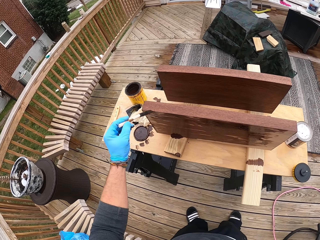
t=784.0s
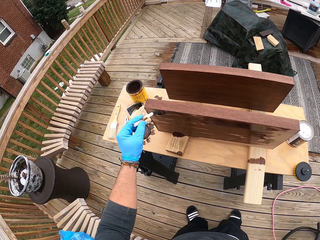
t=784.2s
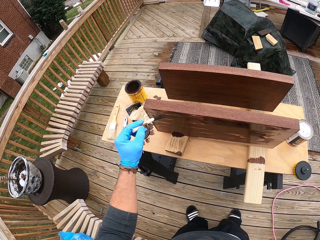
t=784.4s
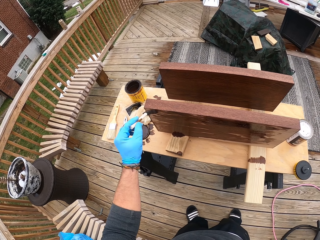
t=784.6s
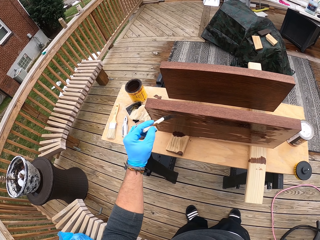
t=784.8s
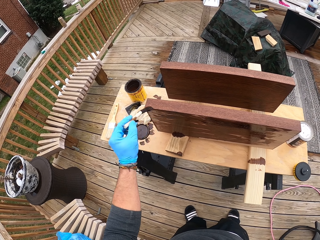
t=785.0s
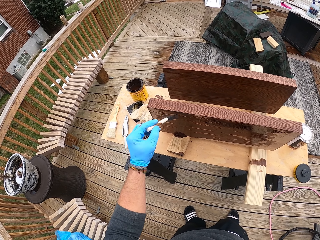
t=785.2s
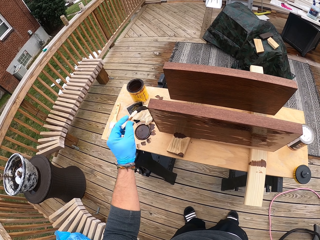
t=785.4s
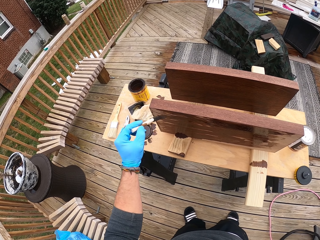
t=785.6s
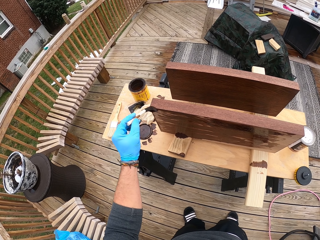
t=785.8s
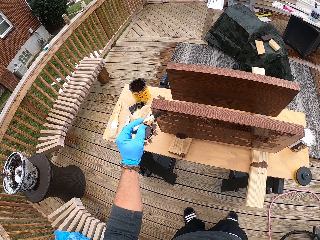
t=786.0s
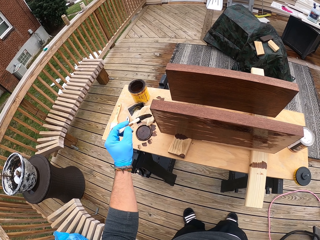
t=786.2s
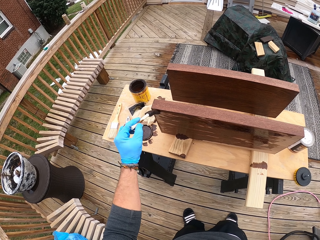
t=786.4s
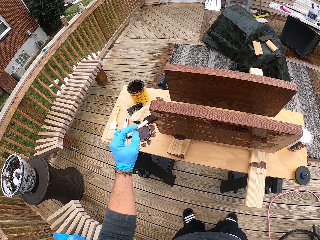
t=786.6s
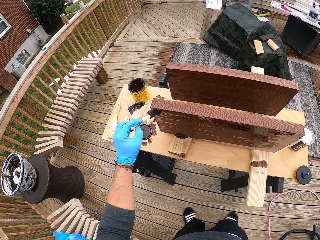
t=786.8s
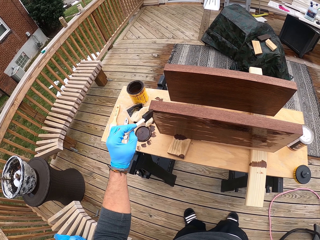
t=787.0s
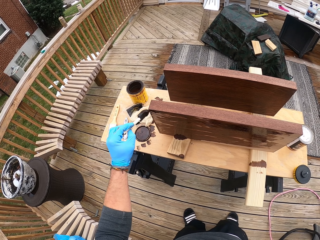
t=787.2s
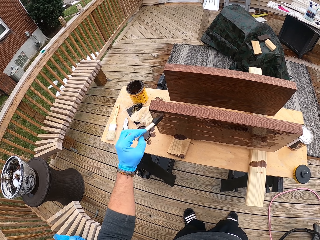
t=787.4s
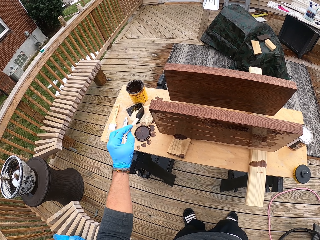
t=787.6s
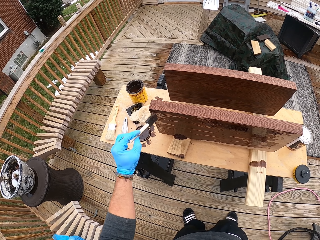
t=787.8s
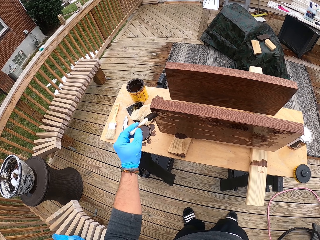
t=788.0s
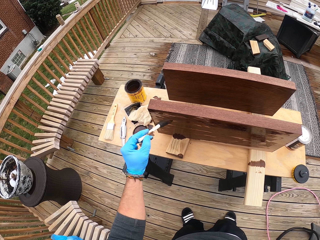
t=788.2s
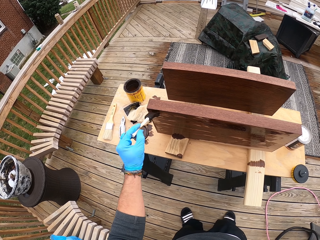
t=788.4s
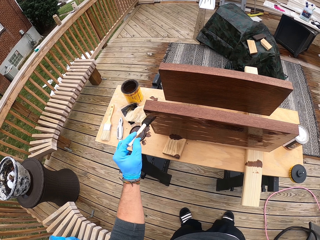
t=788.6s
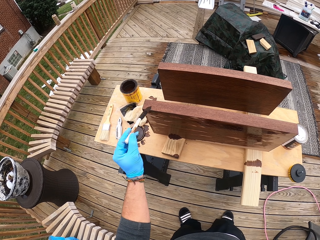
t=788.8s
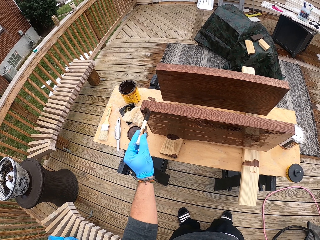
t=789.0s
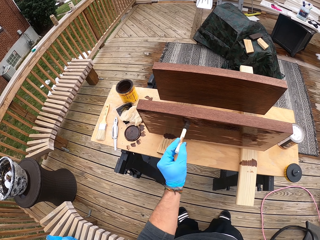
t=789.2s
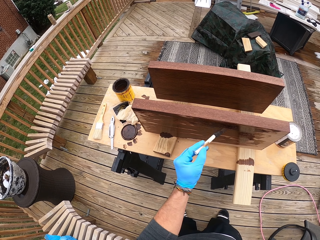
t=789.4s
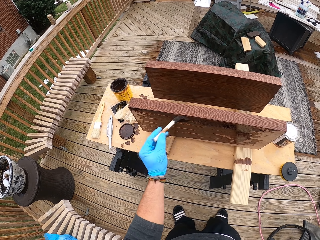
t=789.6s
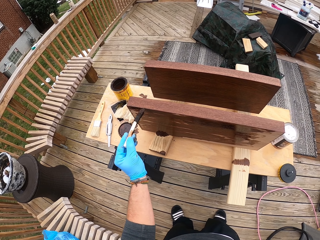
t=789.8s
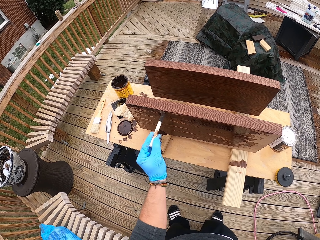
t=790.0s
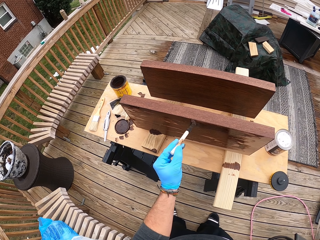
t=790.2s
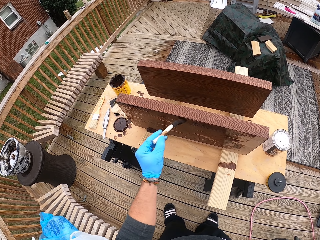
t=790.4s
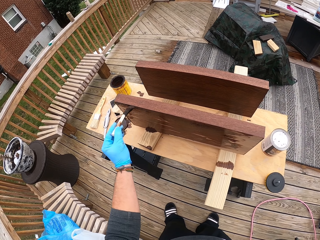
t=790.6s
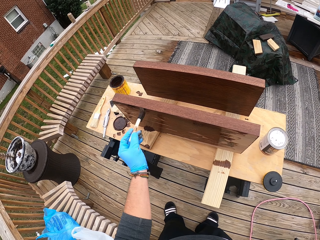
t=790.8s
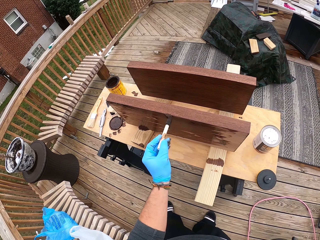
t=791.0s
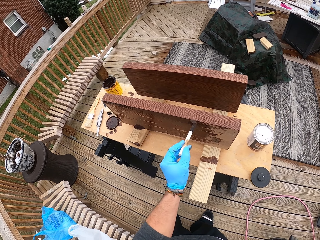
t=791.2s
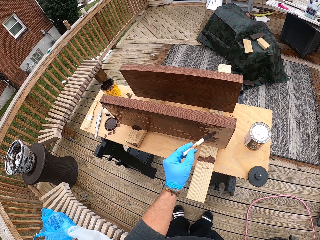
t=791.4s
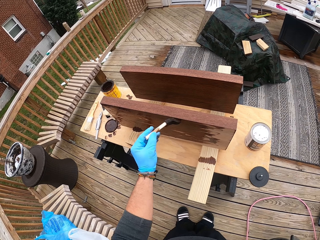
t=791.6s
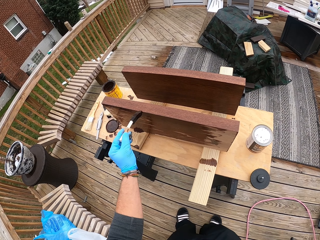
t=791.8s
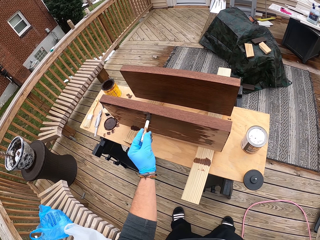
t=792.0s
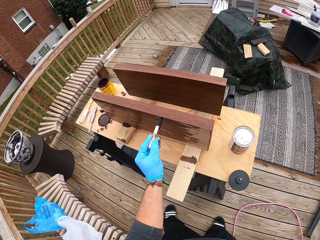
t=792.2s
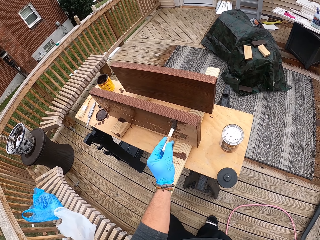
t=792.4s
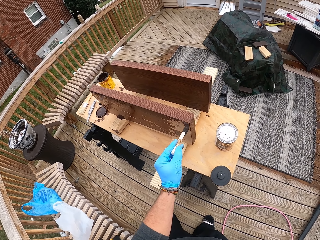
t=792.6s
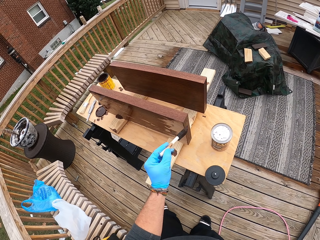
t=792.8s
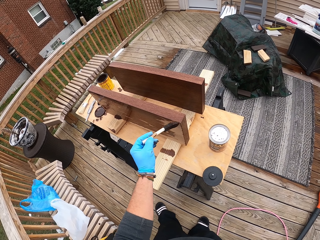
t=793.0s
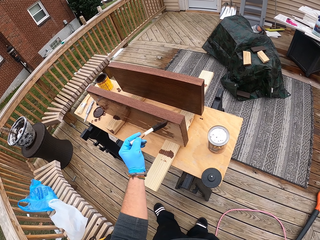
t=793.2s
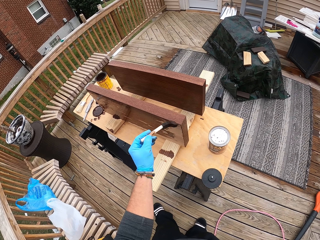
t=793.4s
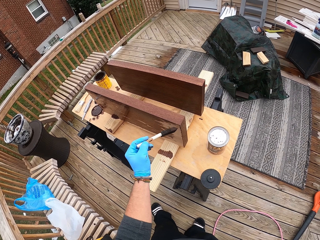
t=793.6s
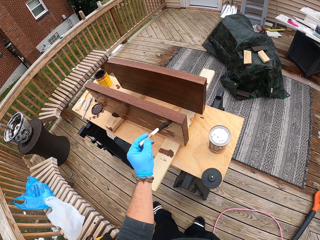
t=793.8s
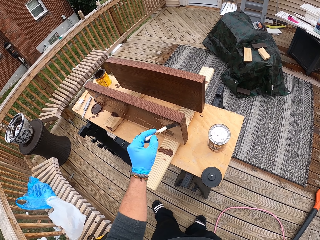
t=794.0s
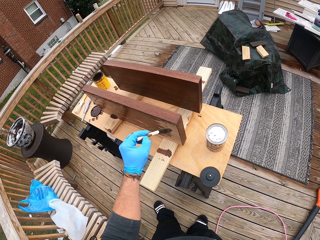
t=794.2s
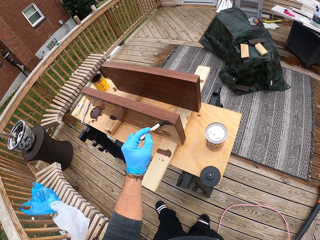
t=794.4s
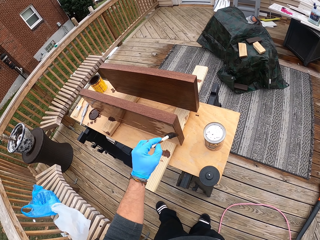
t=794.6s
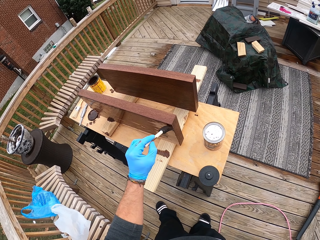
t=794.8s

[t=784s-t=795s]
The camera wearer paints wood with a paintbrush. They paint the wood with the paintbrush again.

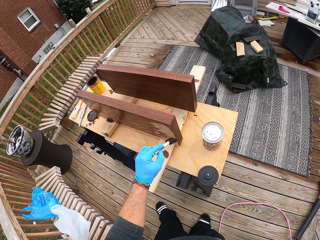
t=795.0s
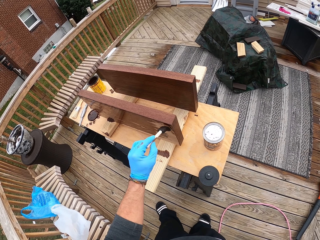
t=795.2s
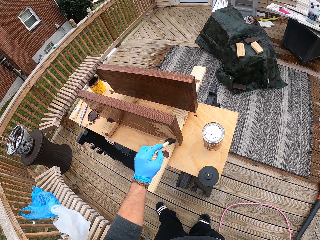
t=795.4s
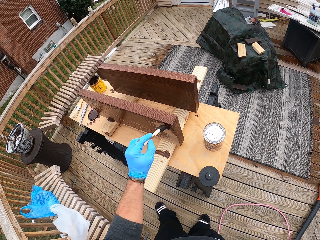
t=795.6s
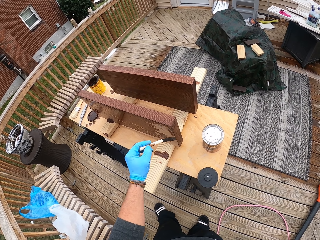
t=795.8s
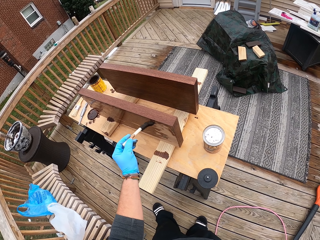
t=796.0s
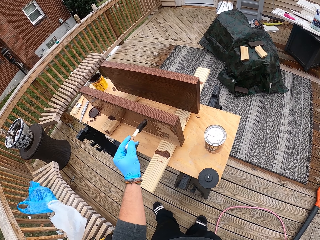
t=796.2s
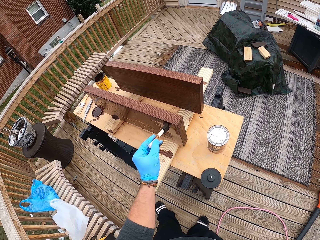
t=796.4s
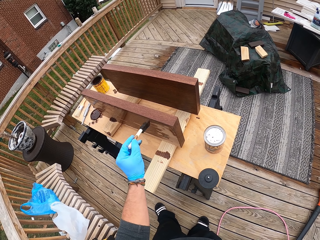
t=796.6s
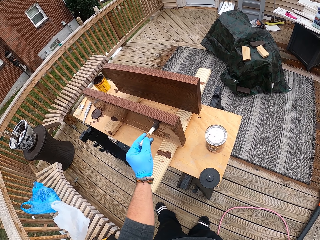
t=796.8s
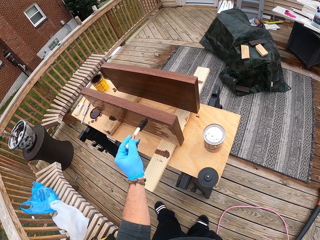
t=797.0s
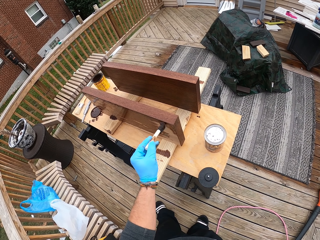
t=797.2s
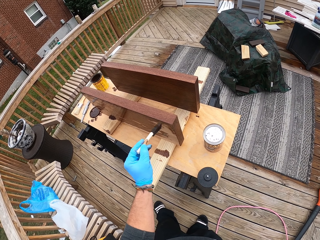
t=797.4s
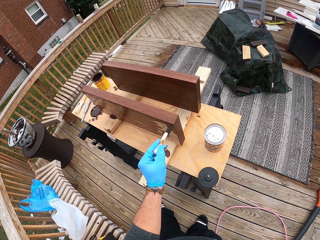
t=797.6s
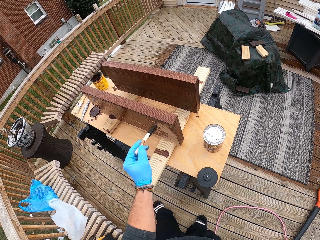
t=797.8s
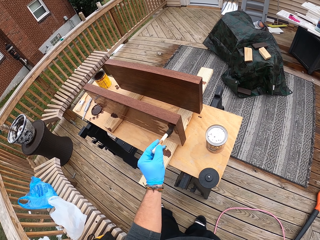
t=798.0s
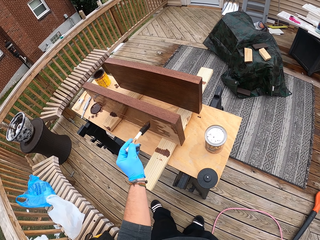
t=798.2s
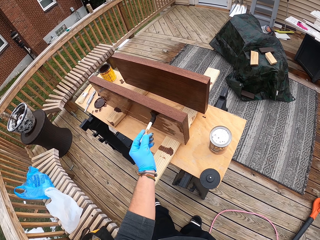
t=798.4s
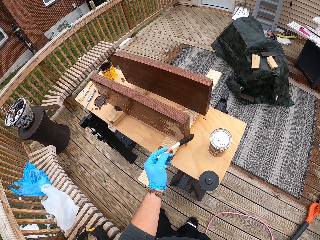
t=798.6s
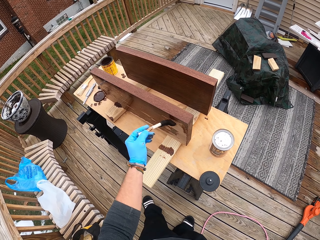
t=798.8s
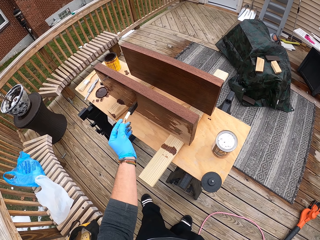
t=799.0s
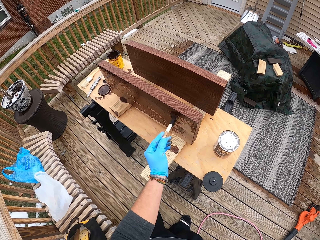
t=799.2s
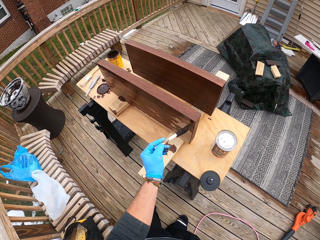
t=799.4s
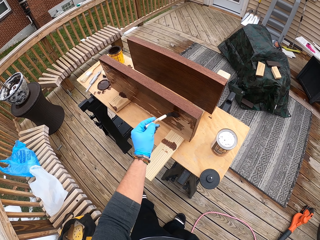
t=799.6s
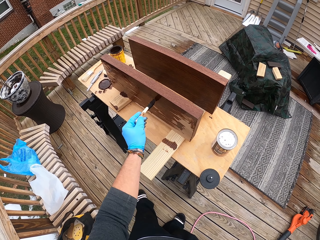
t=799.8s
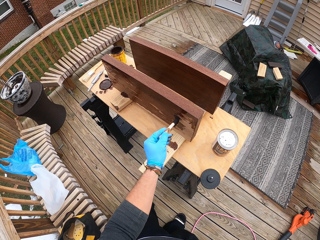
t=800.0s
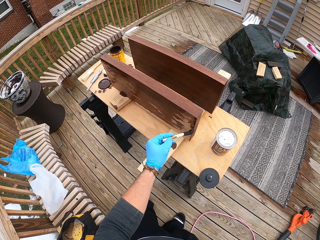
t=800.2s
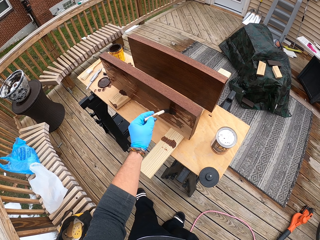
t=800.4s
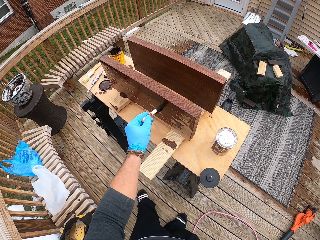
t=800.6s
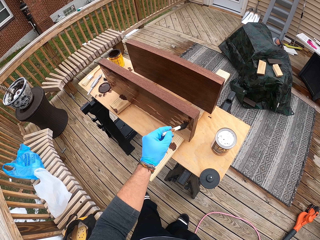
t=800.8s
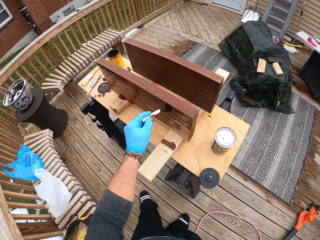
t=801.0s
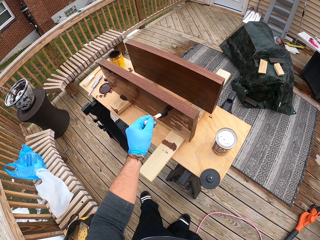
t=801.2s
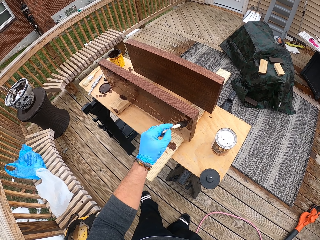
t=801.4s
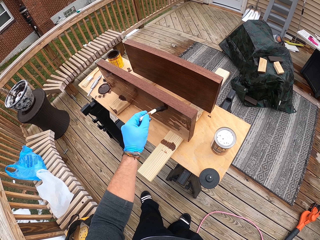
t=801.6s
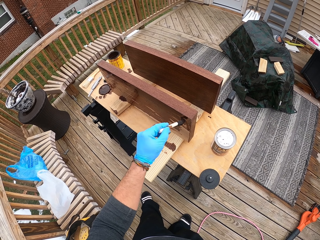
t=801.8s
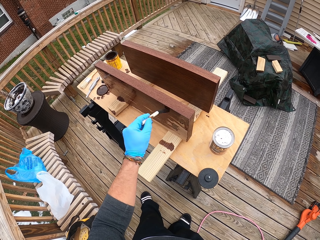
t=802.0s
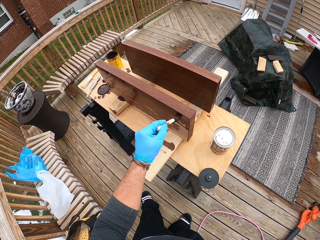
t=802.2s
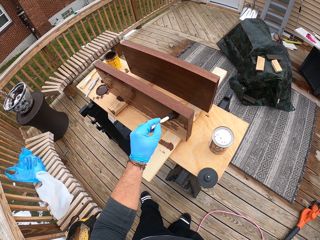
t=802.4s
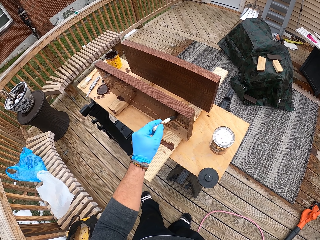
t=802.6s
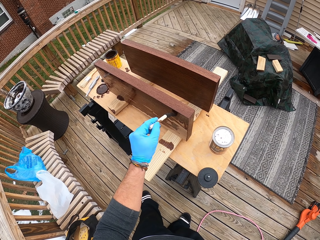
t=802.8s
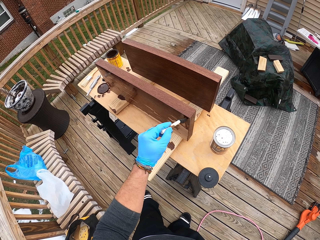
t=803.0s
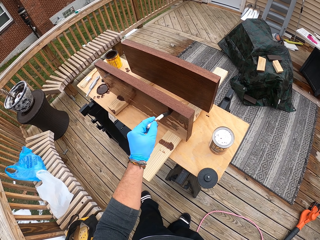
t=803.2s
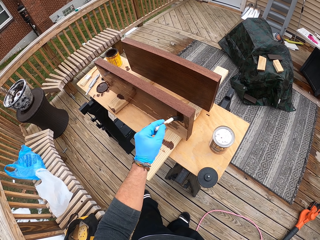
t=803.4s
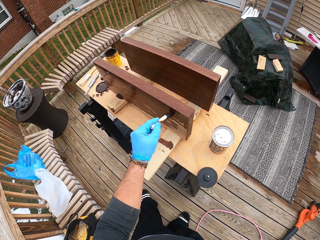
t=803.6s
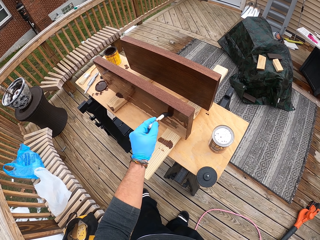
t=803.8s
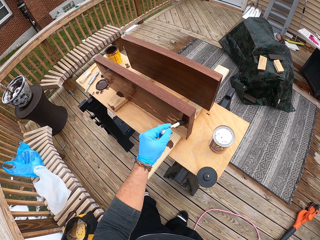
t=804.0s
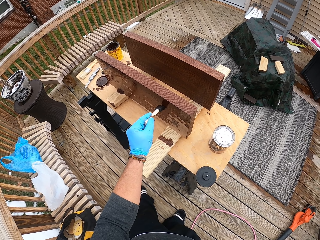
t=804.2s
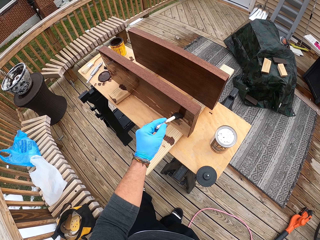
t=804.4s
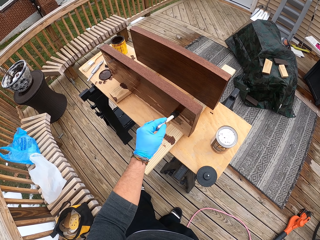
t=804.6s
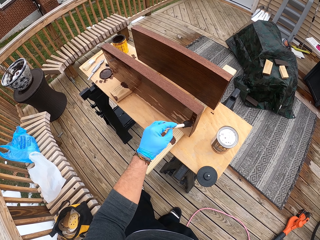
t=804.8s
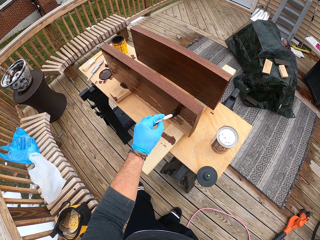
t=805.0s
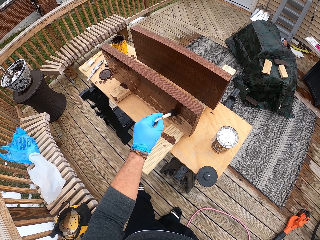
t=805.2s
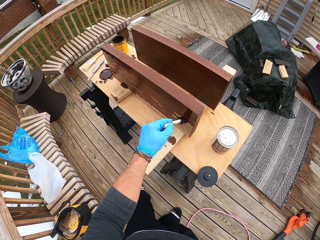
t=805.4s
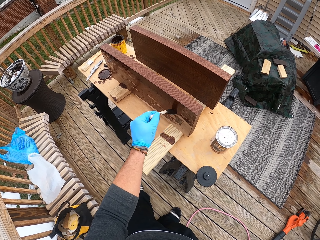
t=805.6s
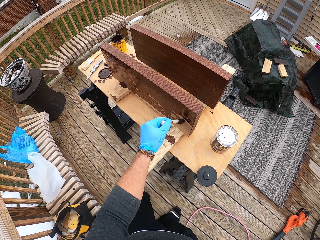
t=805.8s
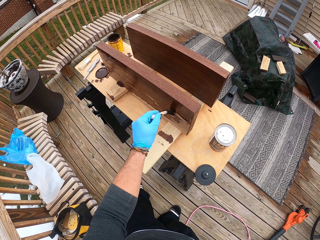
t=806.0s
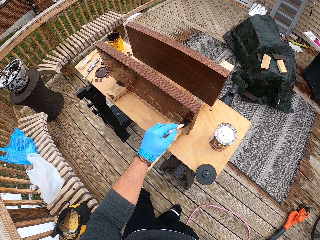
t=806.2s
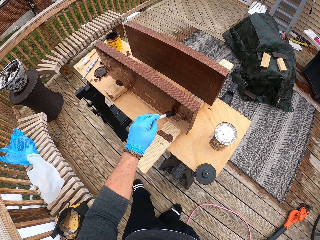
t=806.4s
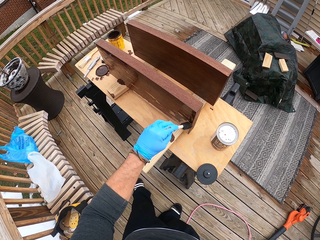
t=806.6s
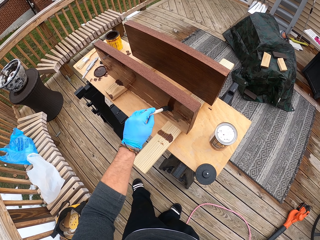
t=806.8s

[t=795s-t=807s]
The camera wearer paints wood with a paintbrush. They paint the wood with the paintbrush again.
